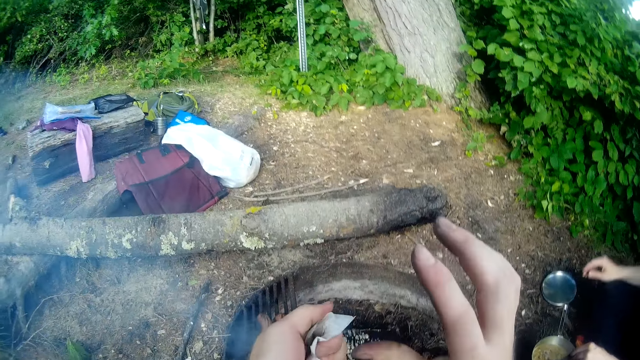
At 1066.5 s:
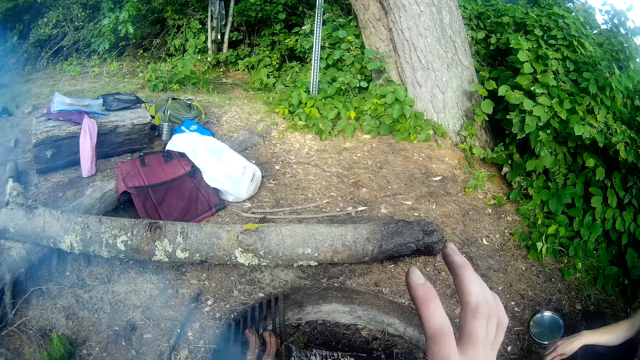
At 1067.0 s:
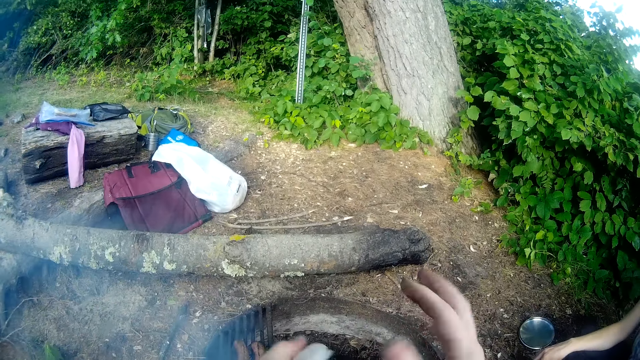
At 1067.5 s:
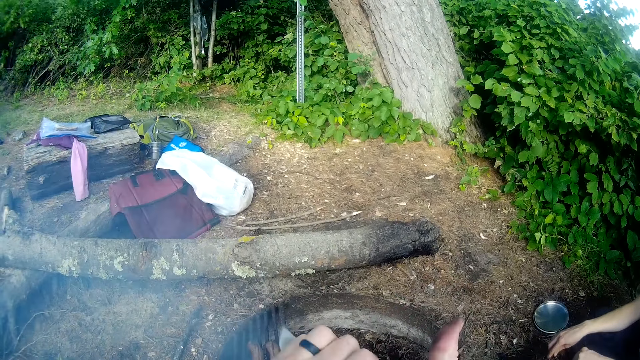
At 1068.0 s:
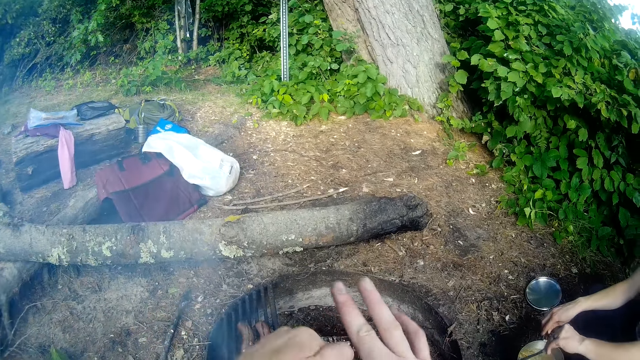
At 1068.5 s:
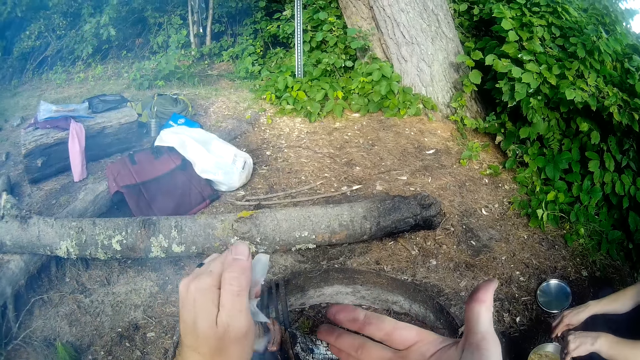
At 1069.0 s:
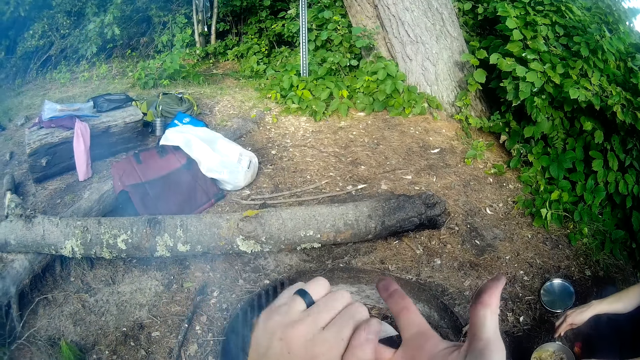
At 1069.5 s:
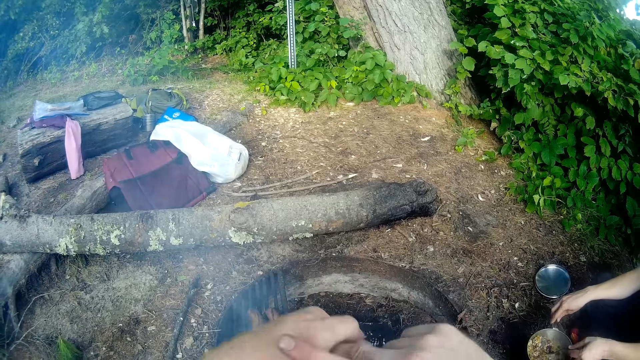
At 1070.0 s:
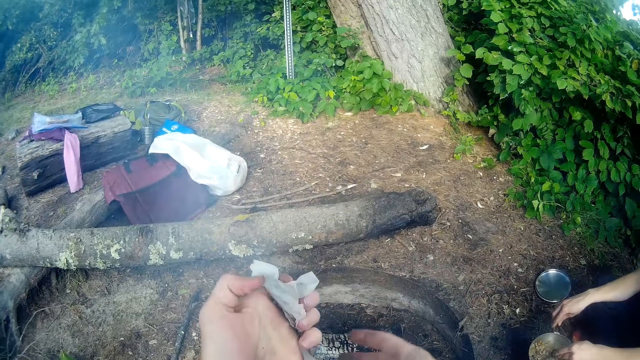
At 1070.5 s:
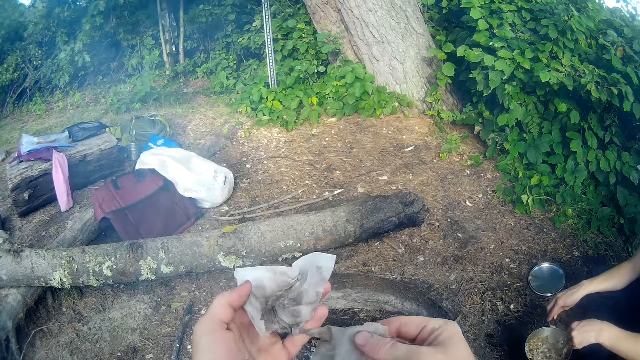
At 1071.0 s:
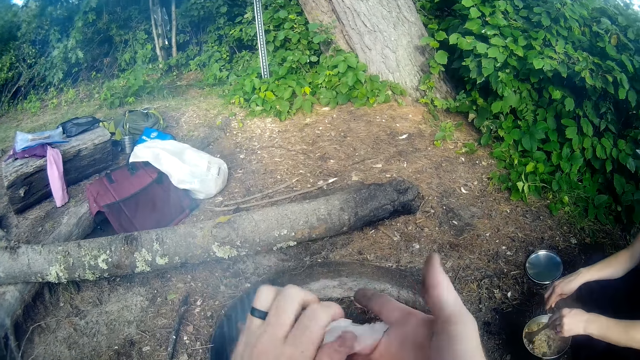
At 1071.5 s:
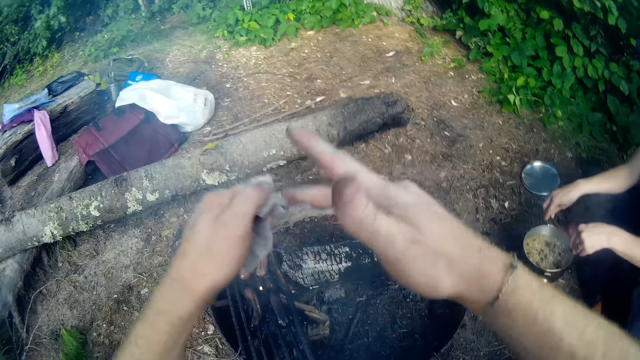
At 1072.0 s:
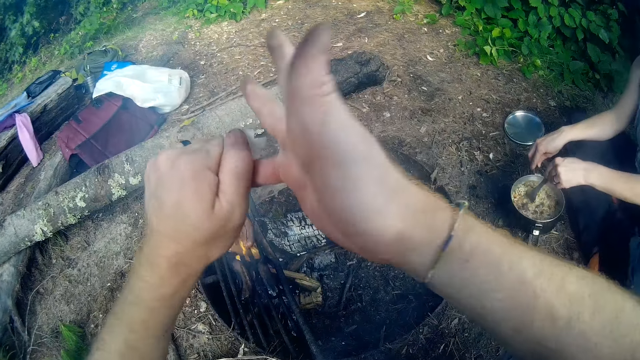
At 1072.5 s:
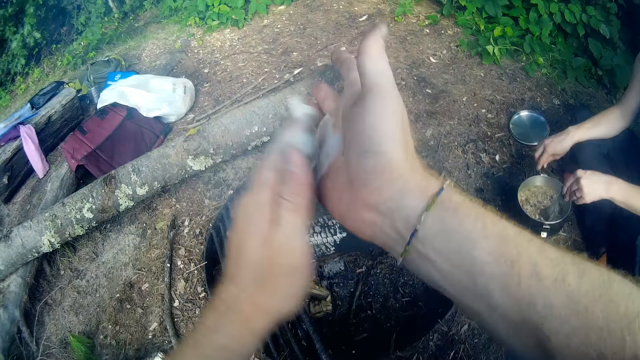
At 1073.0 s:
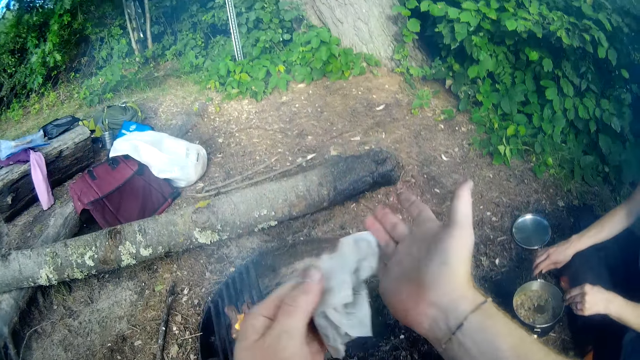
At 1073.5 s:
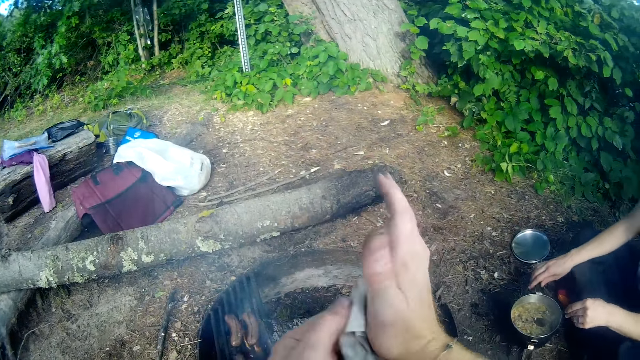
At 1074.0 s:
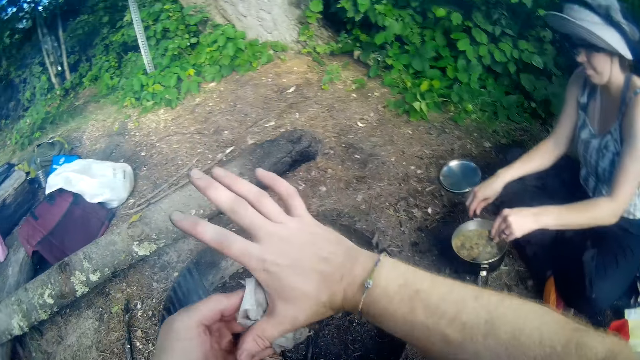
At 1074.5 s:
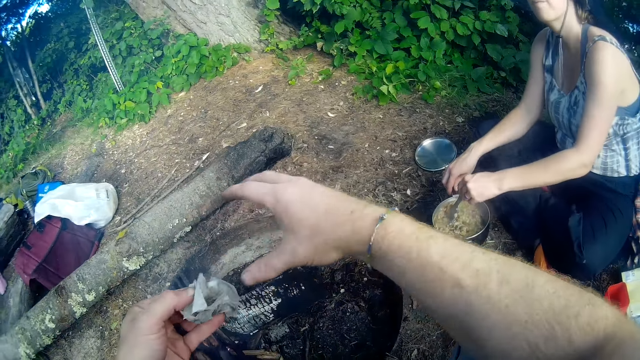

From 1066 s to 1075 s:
The camera wearer talks to a woman.

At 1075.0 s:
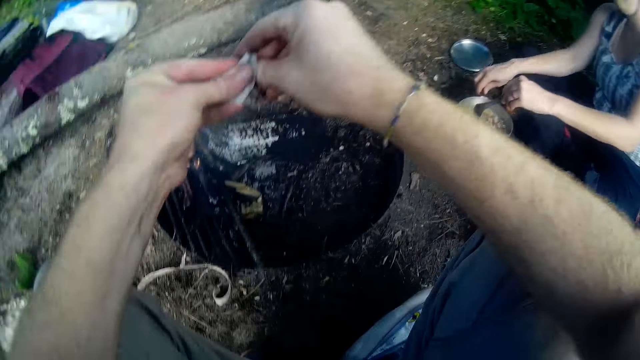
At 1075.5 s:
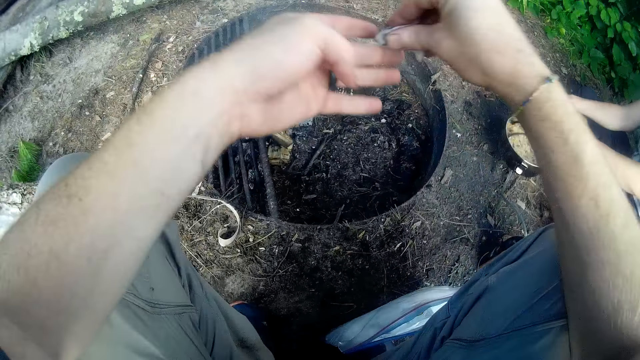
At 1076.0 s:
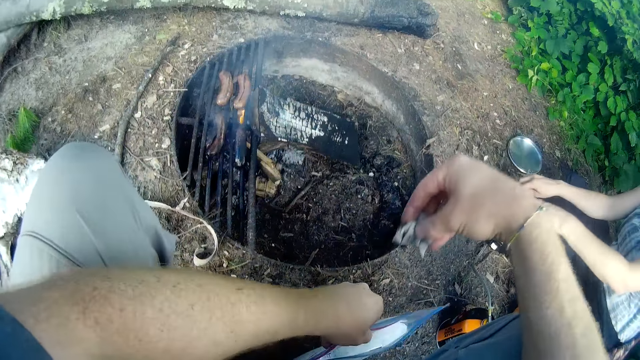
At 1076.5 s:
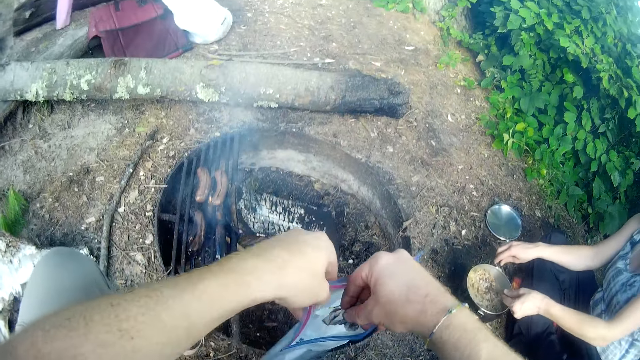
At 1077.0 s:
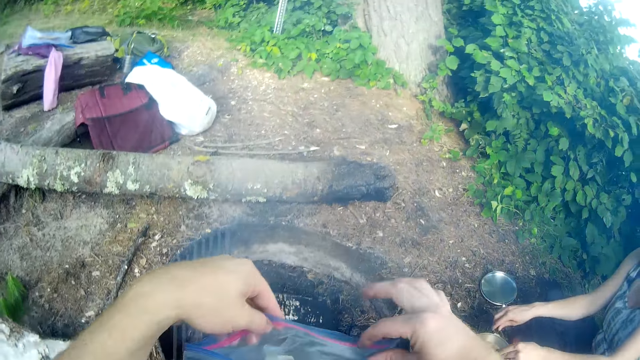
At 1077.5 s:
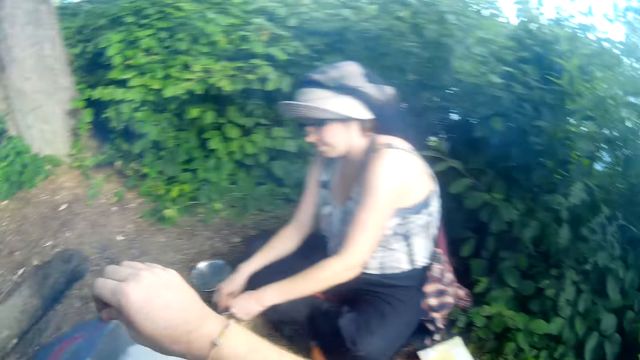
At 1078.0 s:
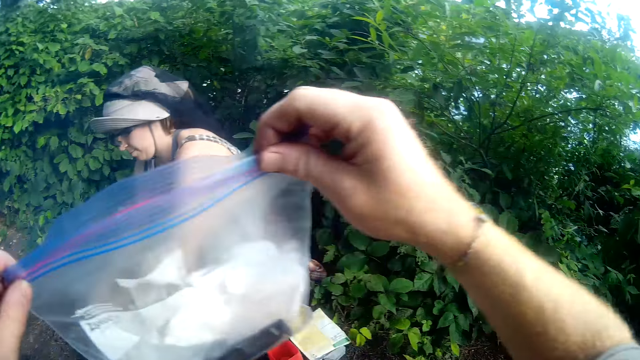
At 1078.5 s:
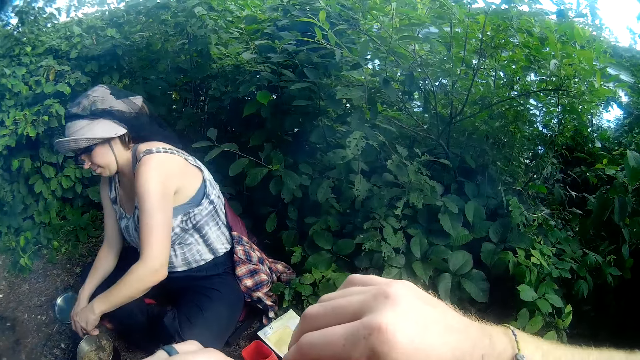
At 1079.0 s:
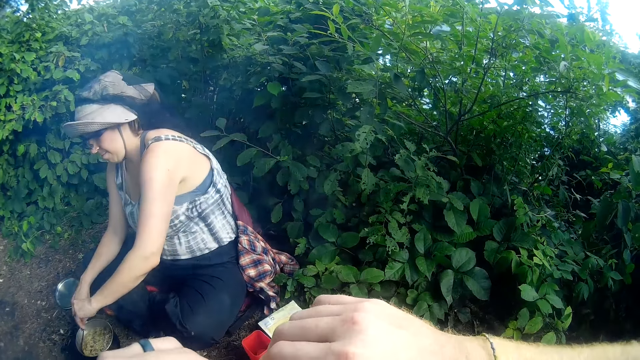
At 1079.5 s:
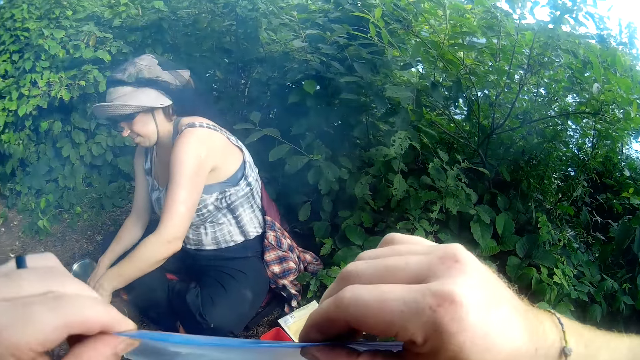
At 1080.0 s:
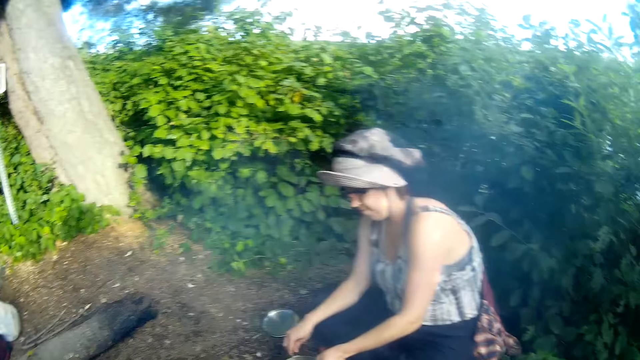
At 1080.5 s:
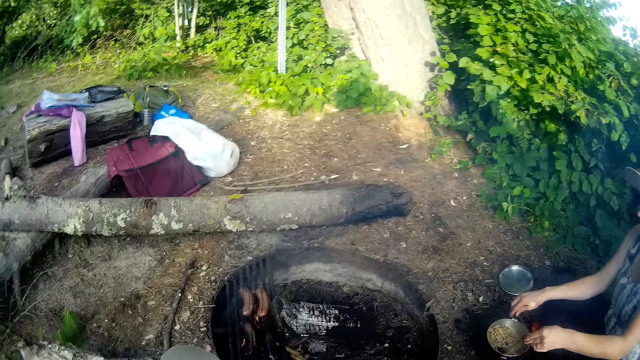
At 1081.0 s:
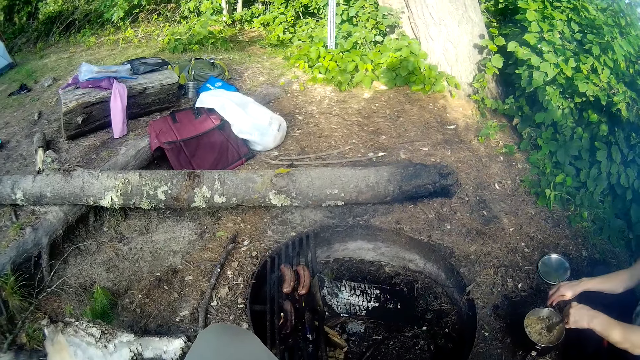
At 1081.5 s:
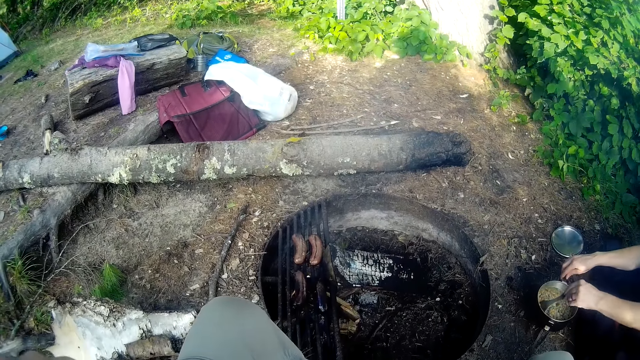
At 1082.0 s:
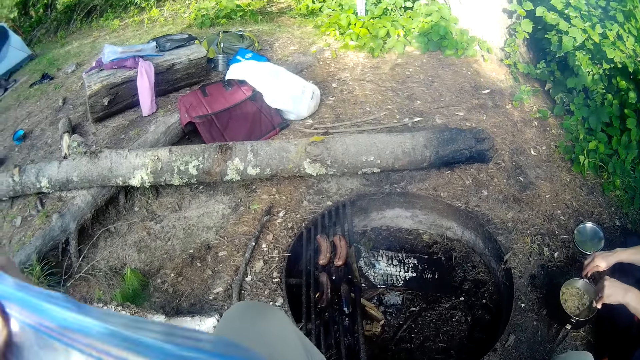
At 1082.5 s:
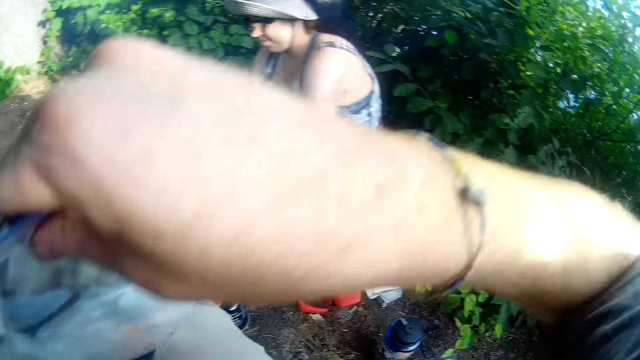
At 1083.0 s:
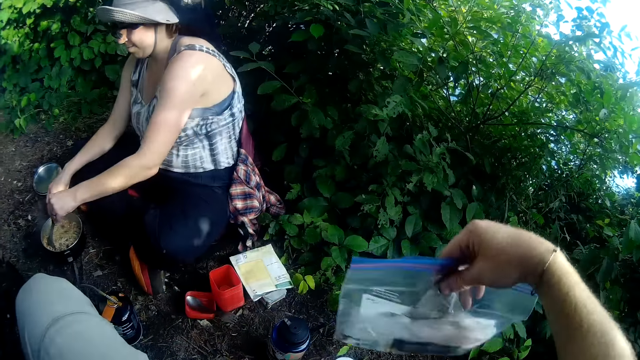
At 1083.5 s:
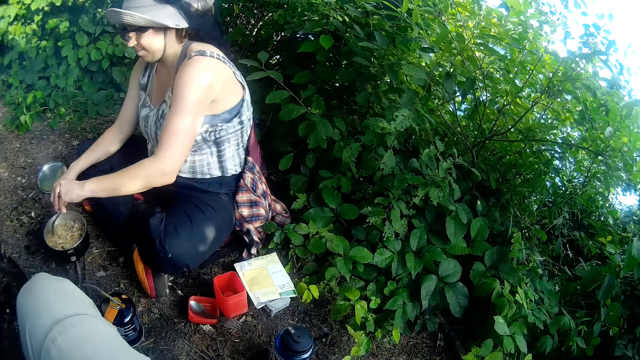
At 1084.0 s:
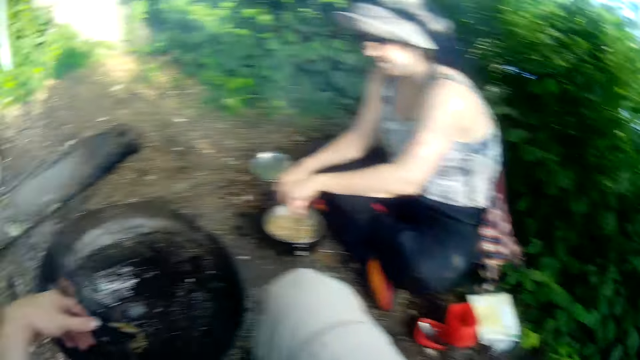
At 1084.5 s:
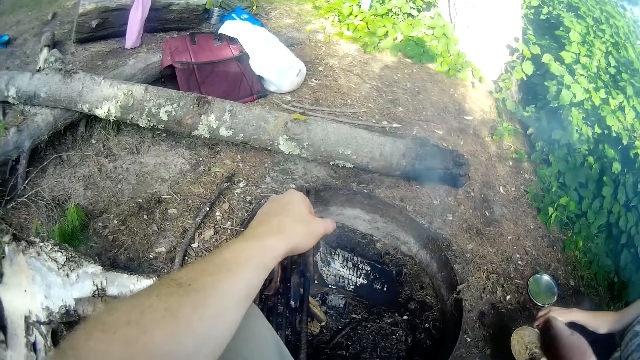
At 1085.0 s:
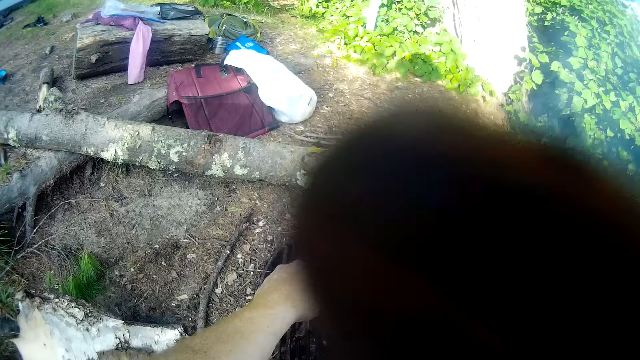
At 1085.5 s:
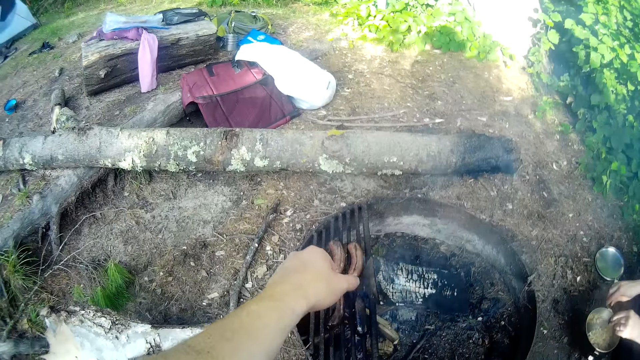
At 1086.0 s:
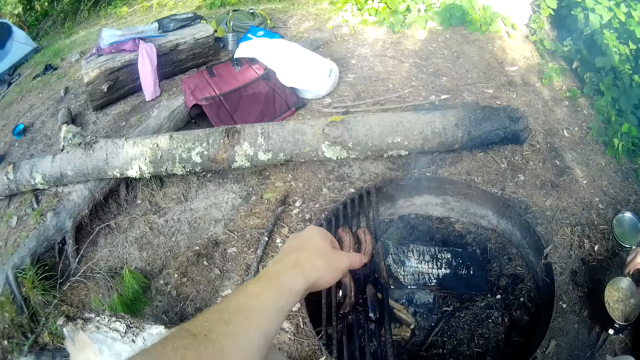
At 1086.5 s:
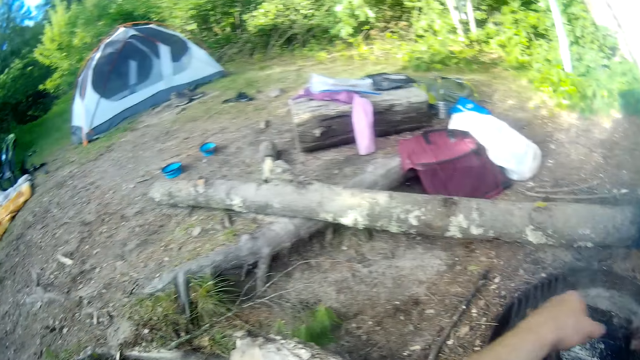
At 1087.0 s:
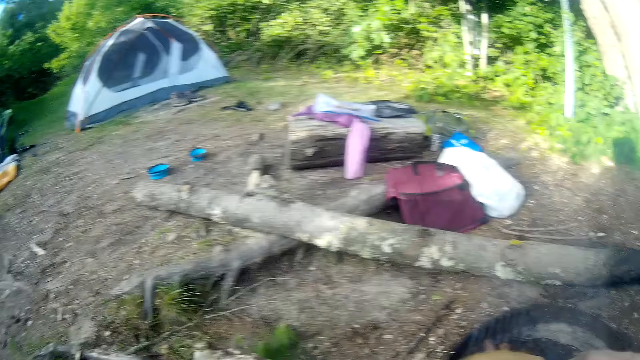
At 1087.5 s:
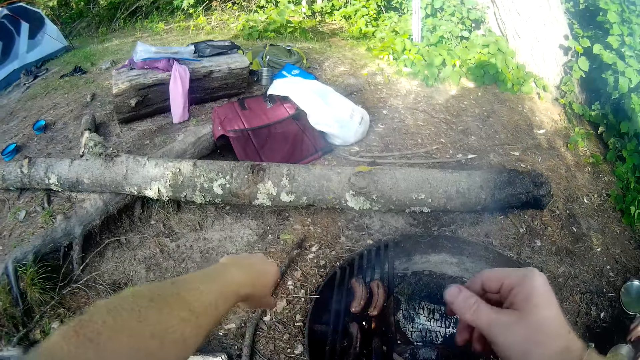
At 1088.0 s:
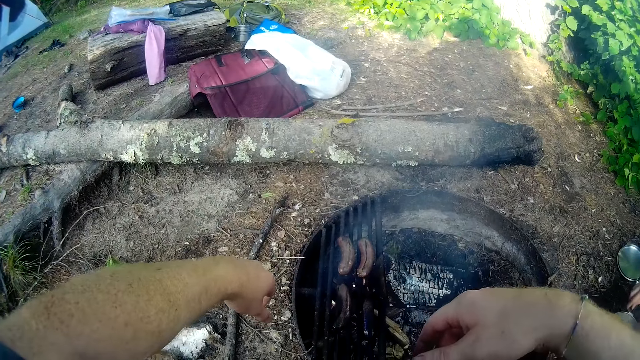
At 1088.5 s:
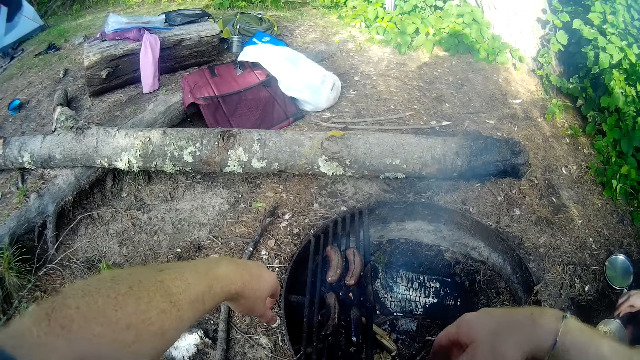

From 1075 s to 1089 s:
The camera wearer places the wet wipe inside the zipper bag. They place the zipper bag aside. They close the bag and drop the bag on the ground. They talk to a woman.
